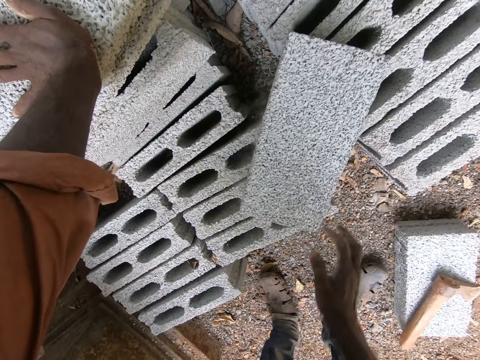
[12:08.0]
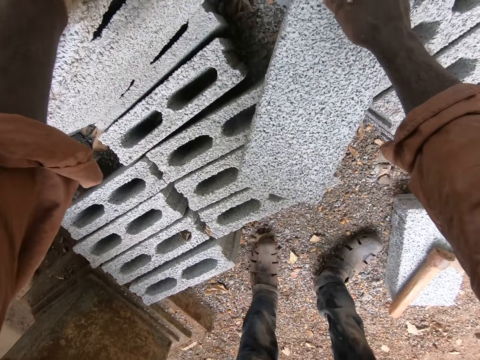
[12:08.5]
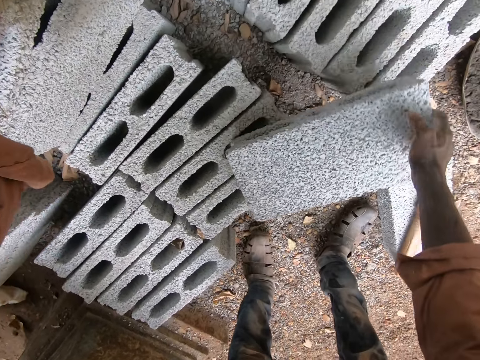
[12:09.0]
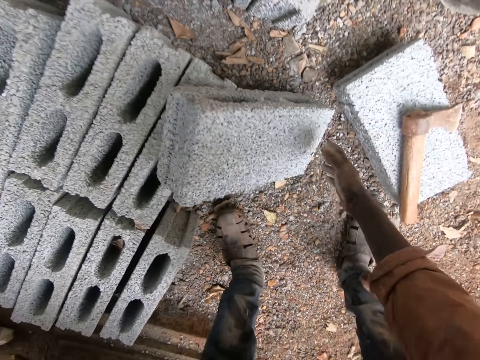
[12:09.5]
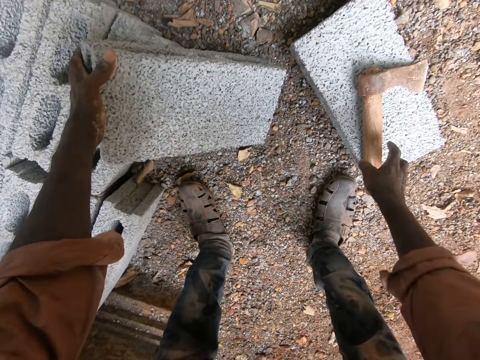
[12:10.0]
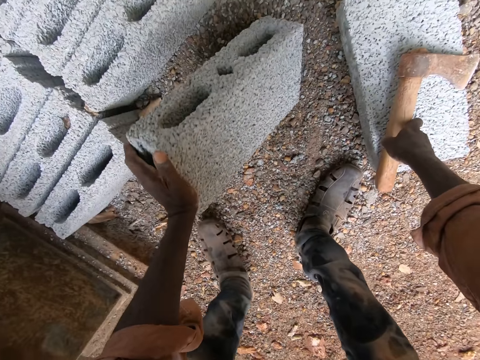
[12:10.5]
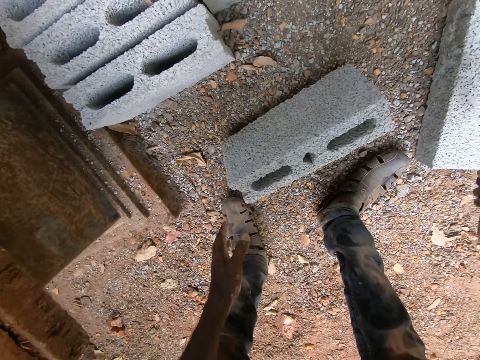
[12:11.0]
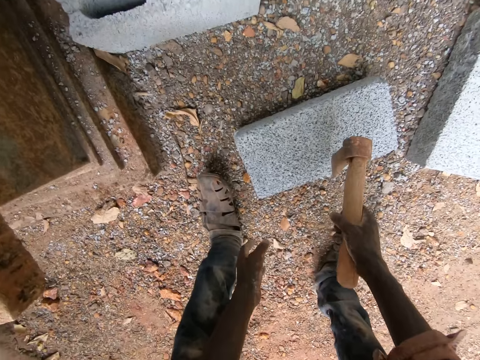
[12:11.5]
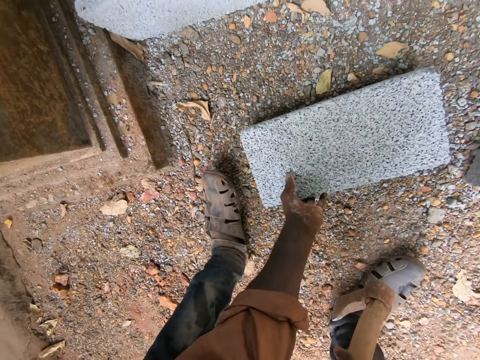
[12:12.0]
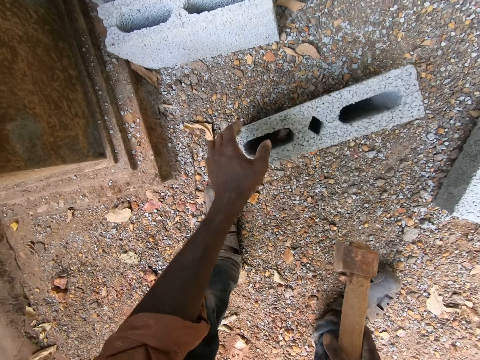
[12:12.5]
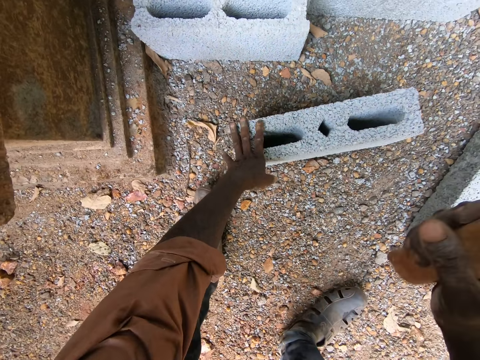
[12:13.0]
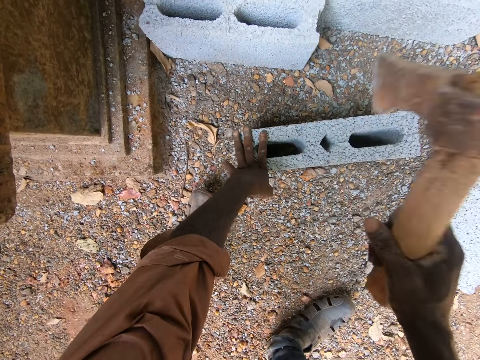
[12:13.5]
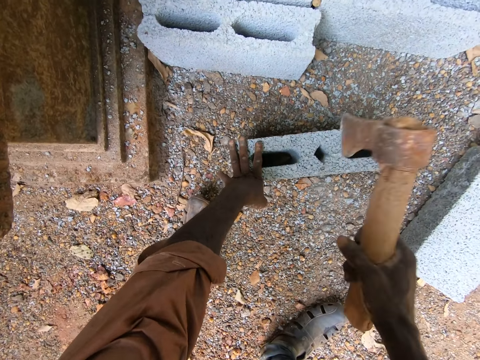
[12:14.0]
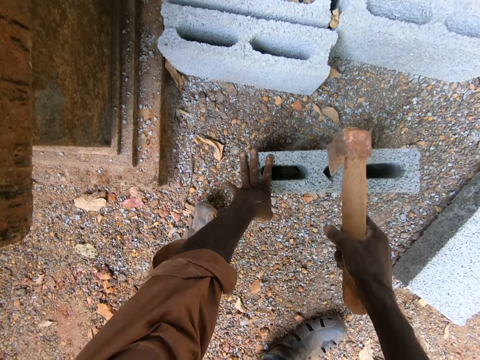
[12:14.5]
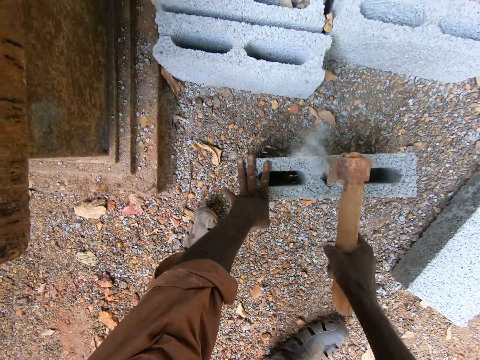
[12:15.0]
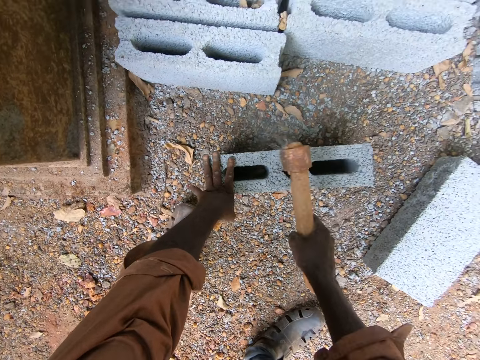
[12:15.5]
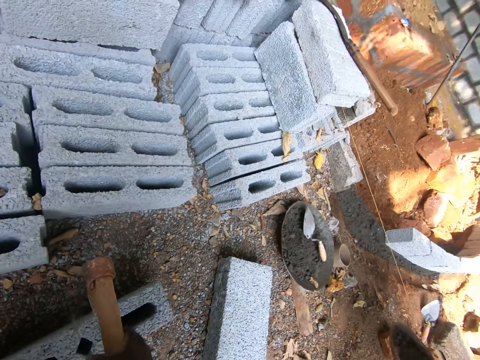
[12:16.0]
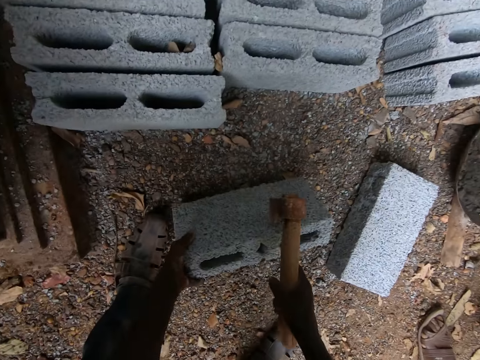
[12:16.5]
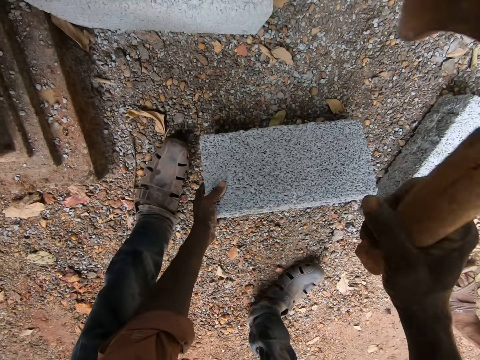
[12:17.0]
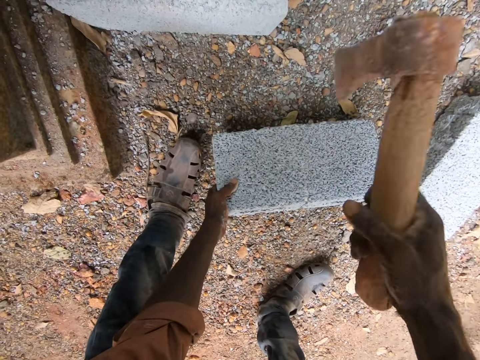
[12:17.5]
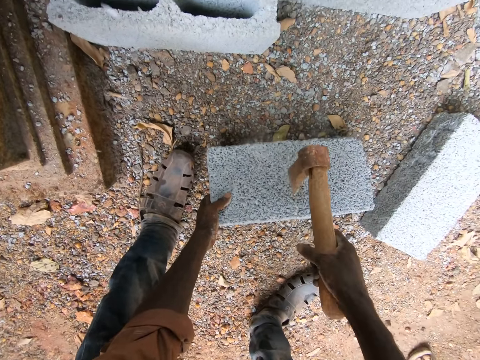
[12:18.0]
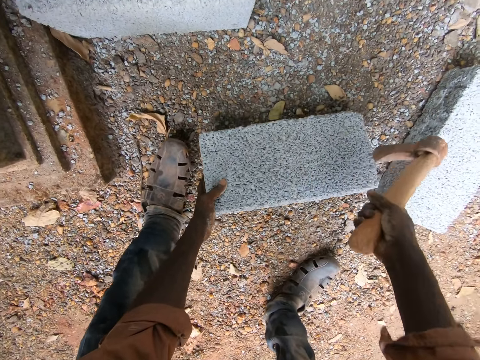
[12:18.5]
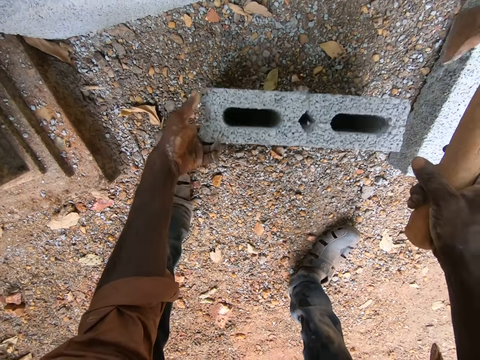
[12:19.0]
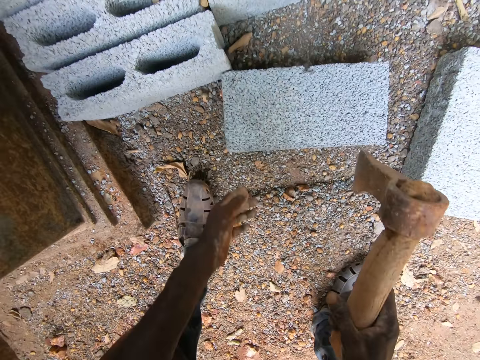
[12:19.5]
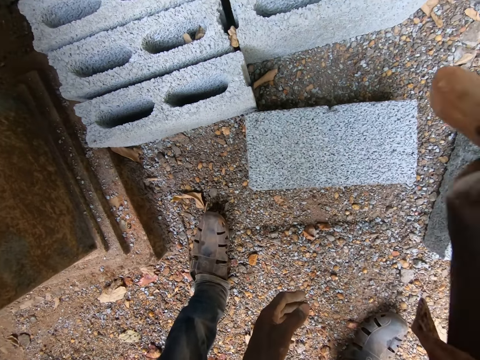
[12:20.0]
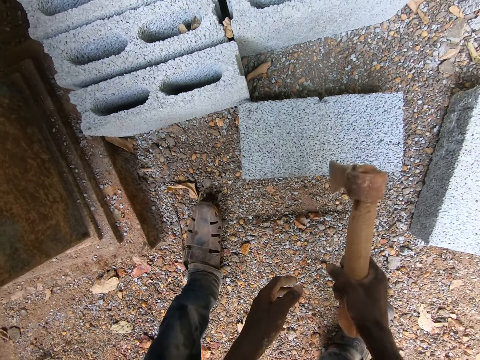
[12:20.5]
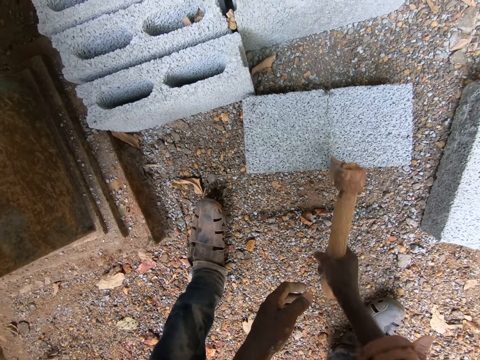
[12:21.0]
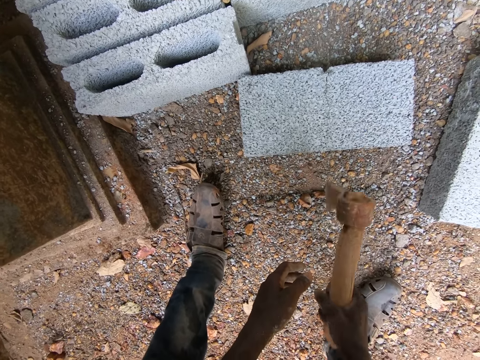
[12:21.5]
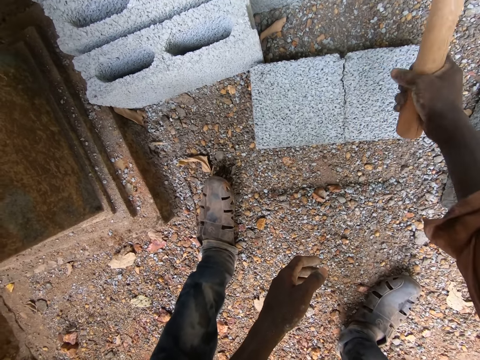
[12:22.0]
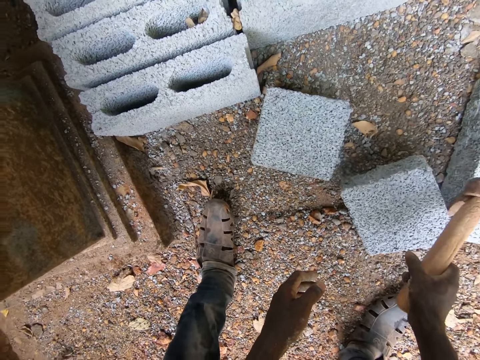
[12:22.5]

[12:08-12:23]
The camera wearer picks up an axe. They cut a brick into two with the axe. They adjust the brick and hit the brick with the axe.

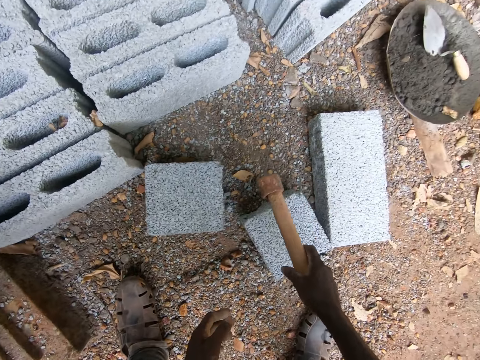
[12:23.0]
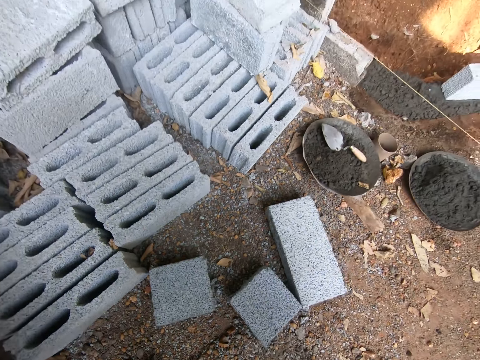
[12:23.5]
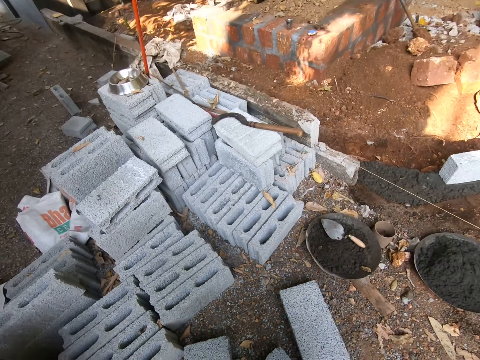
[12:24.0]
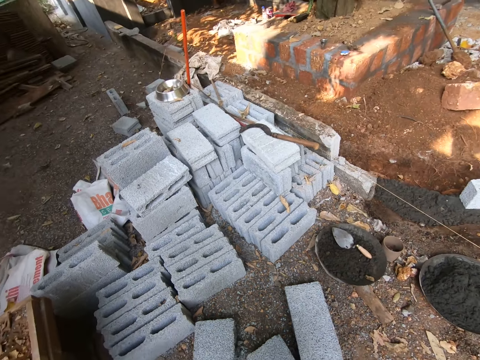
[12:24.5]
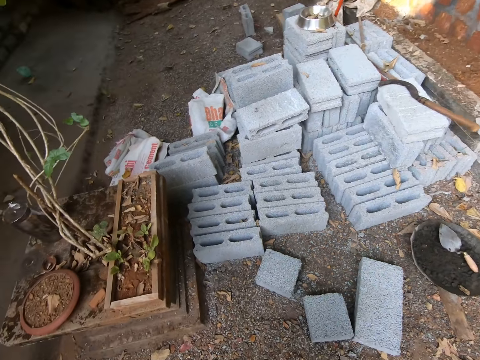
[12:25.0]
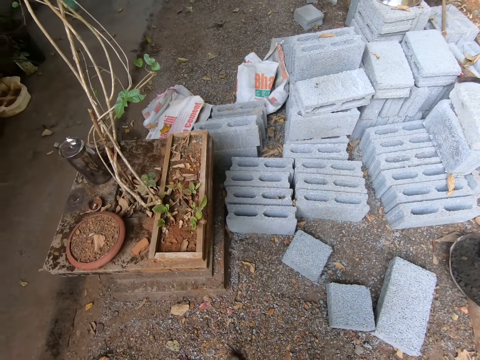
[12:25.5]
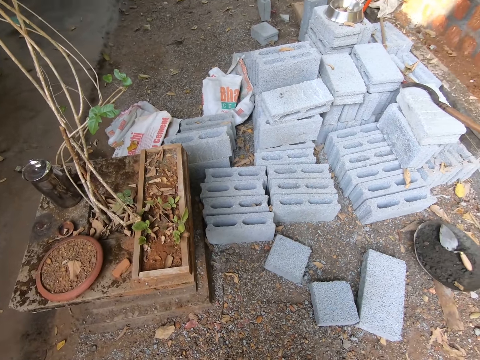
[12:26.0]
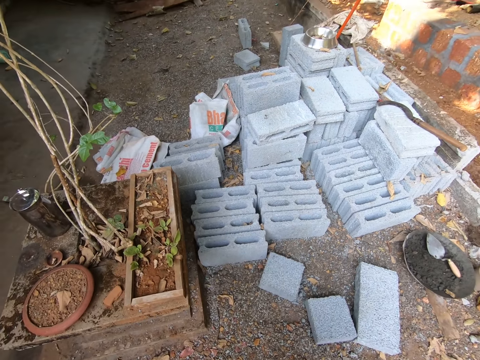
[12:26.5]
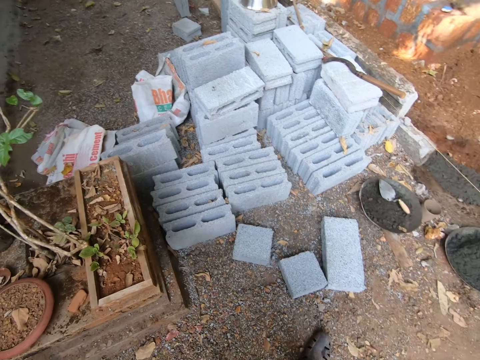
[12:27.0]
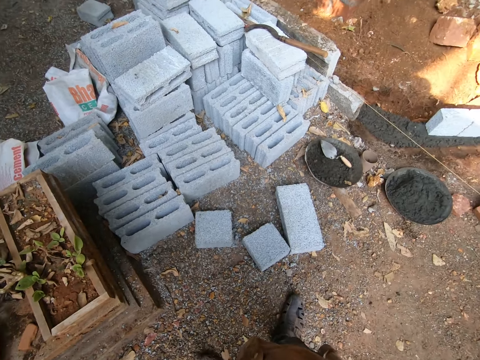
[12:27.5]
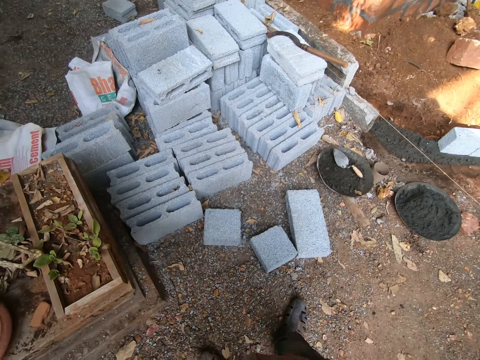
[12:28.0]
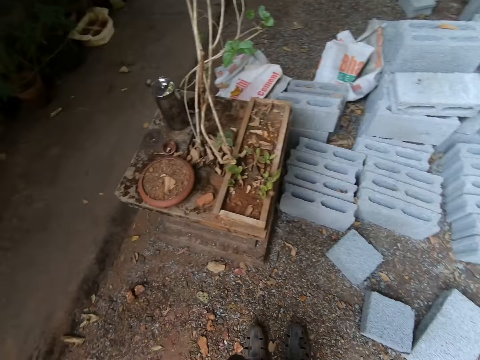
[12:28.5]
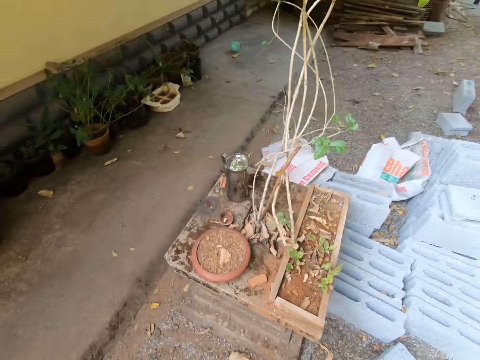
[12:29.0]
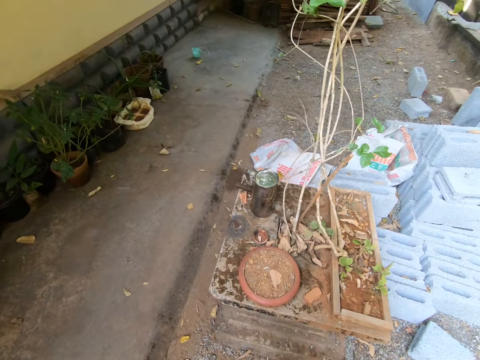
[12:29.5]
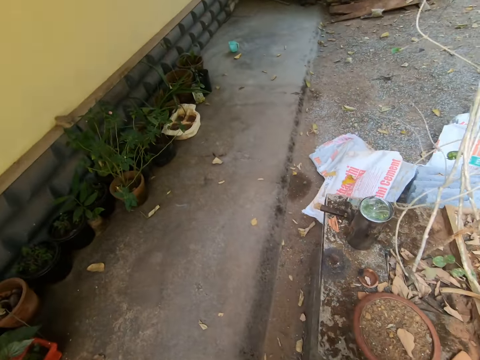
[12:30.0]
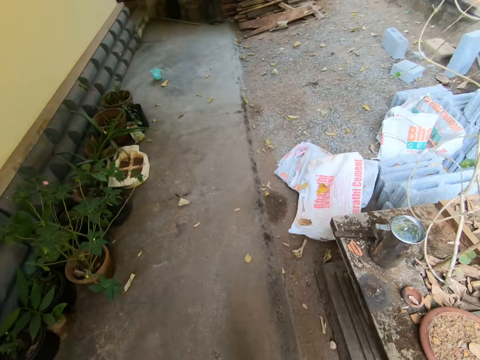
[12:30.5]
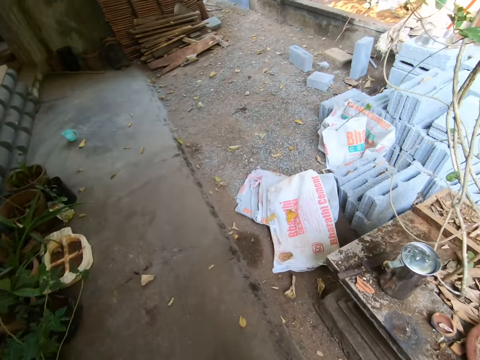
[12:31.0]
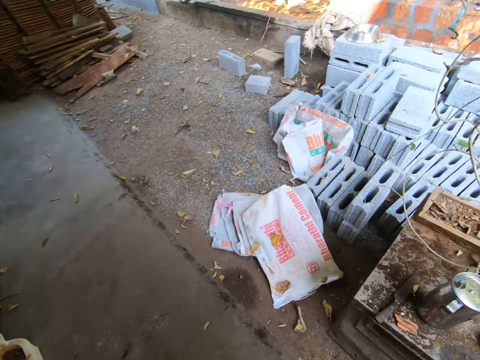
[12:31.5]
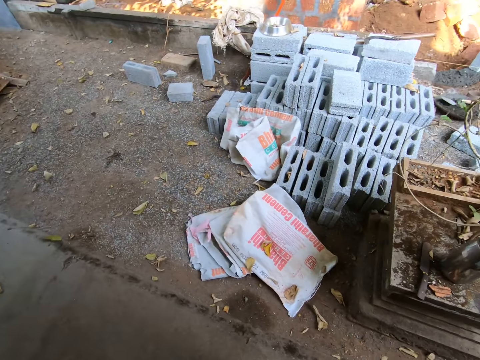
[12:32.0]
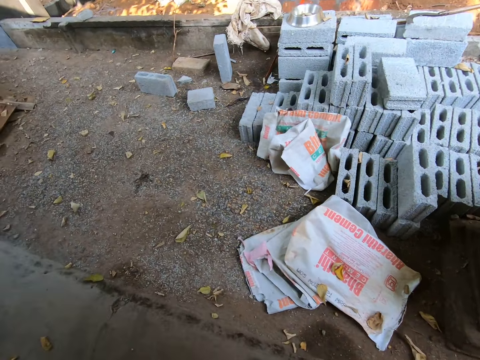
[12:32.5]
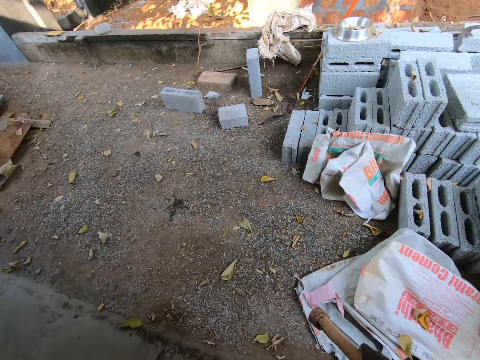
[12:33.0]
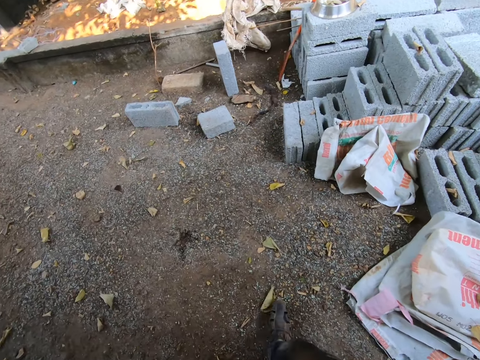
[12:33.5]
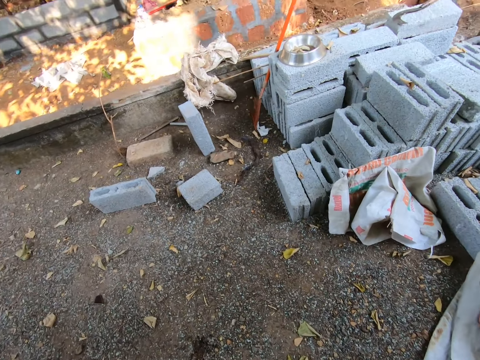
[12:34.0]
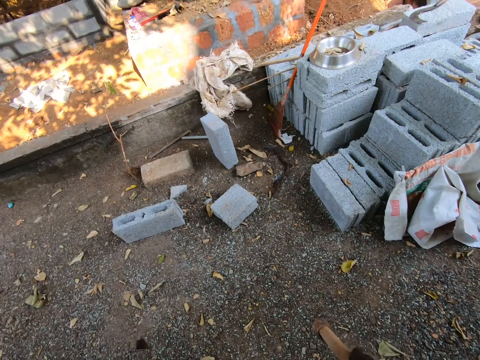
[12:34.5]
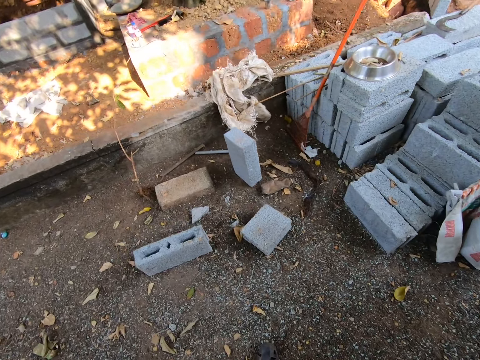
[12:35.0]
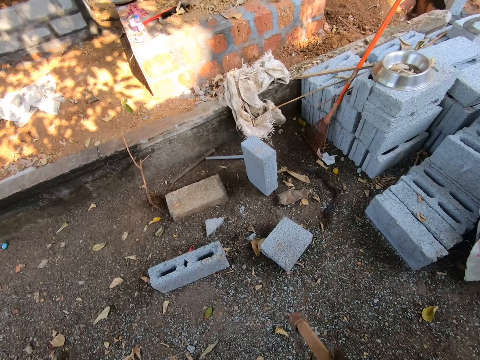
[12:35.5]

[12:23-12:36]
The camera wearer moves around the construction site.
